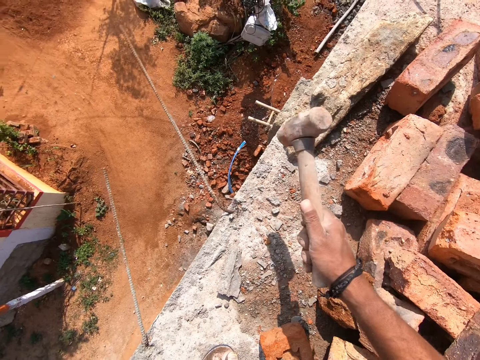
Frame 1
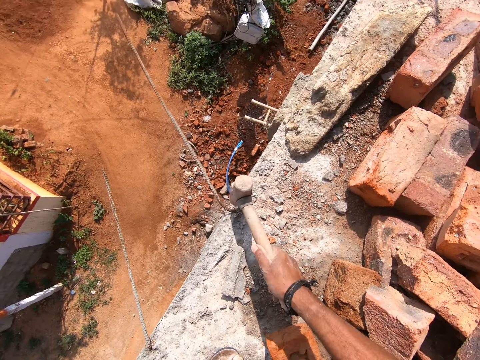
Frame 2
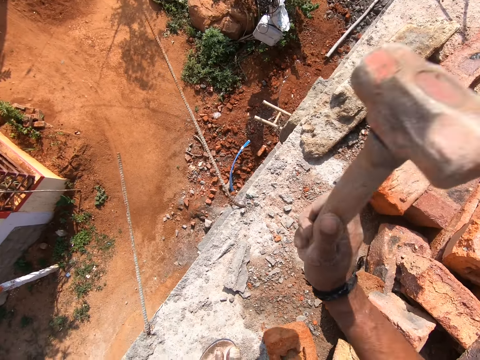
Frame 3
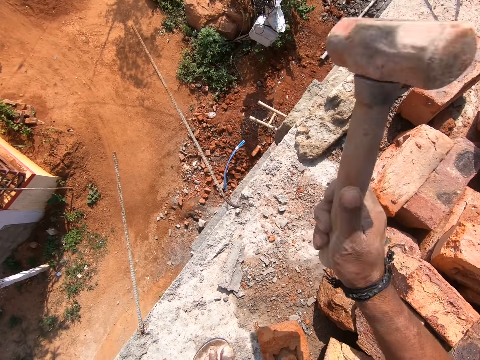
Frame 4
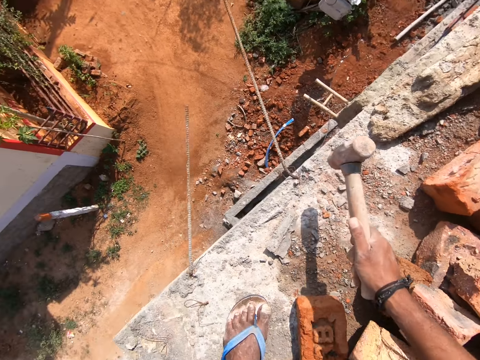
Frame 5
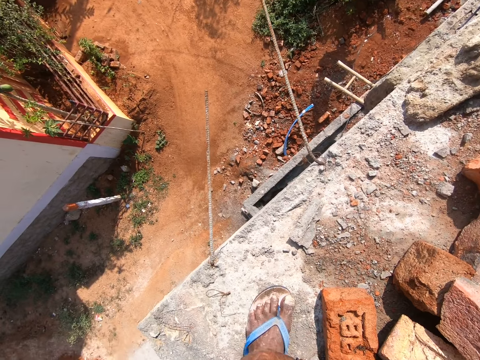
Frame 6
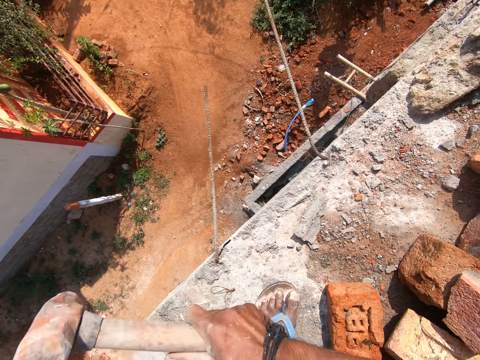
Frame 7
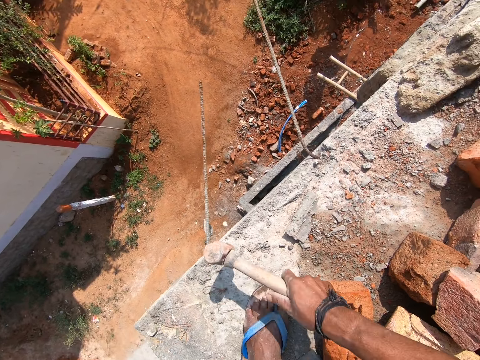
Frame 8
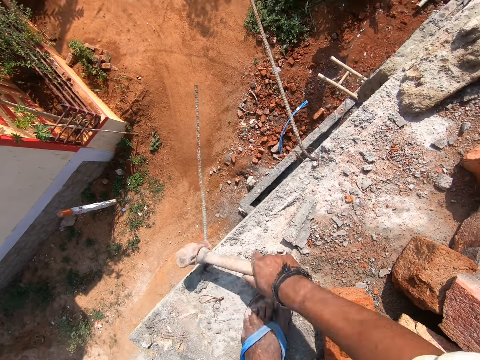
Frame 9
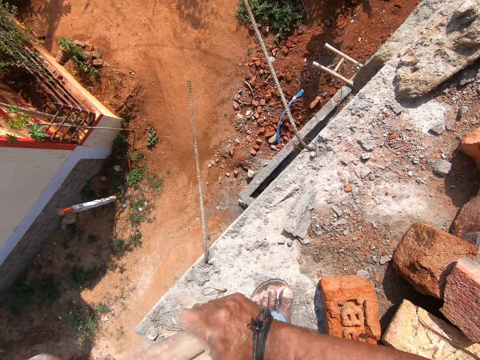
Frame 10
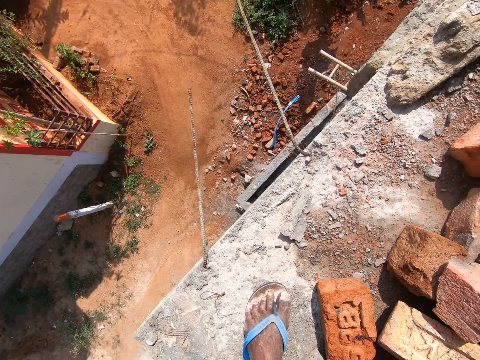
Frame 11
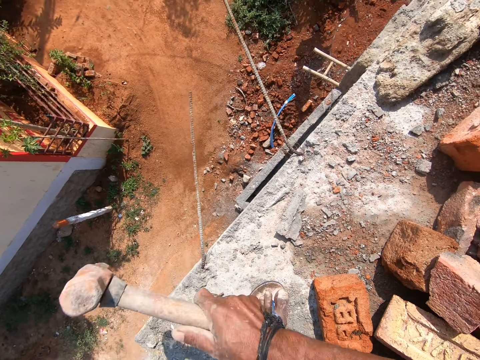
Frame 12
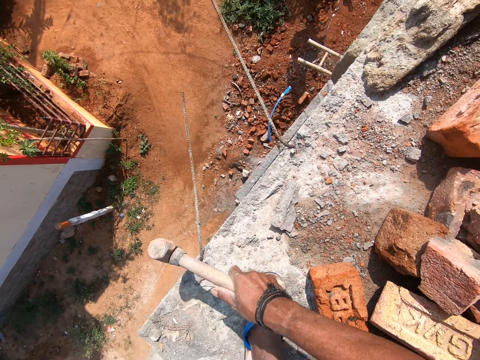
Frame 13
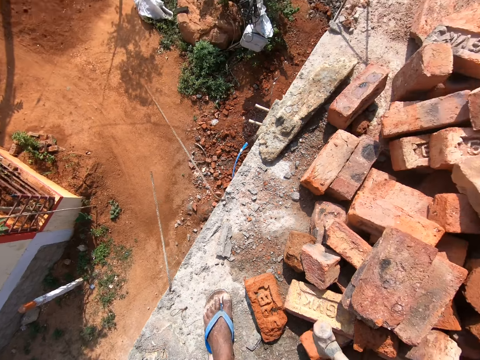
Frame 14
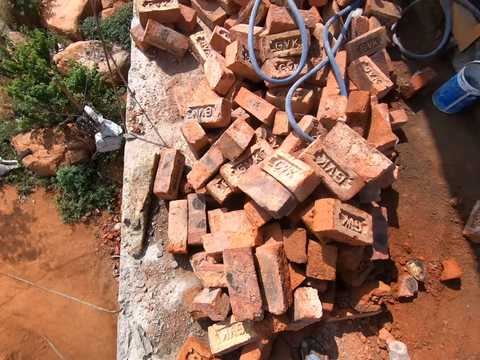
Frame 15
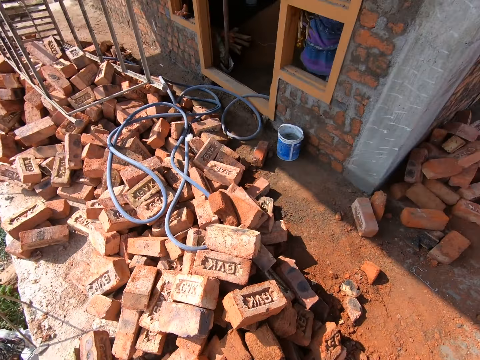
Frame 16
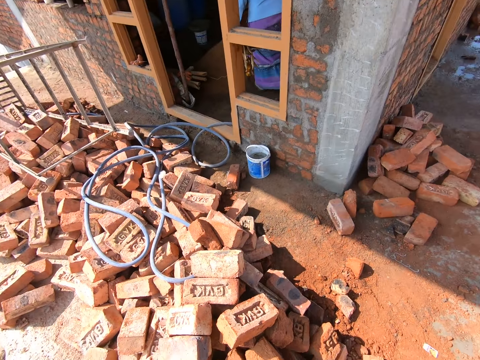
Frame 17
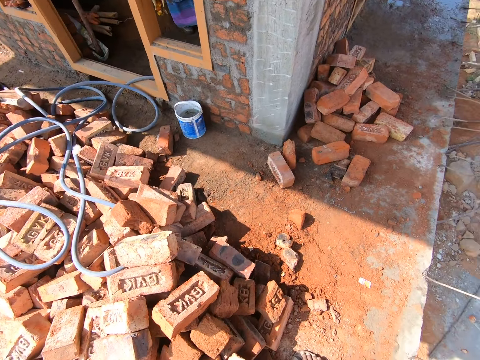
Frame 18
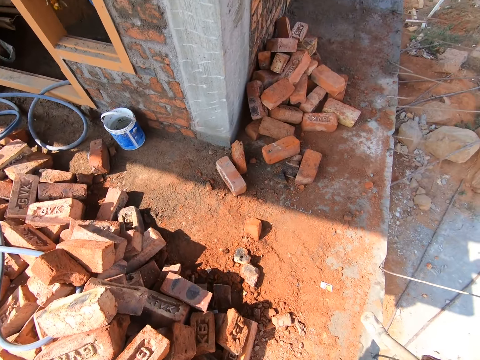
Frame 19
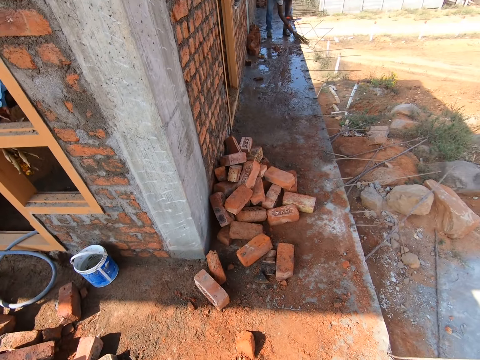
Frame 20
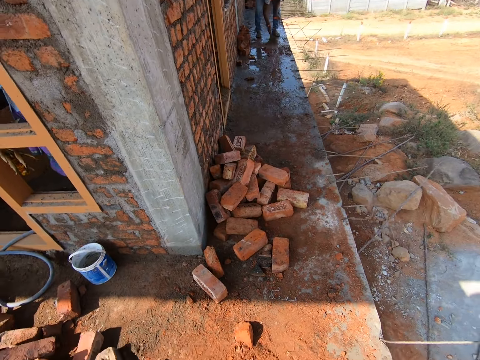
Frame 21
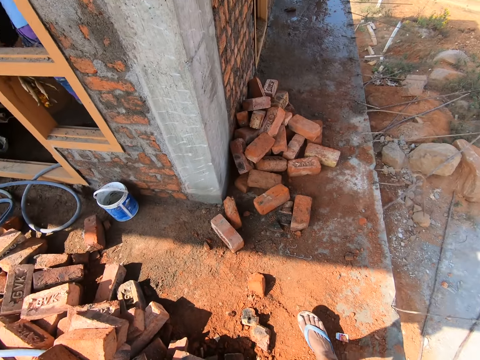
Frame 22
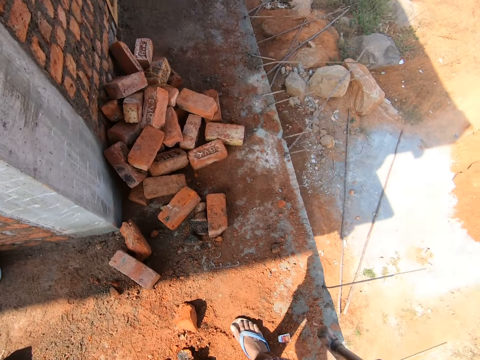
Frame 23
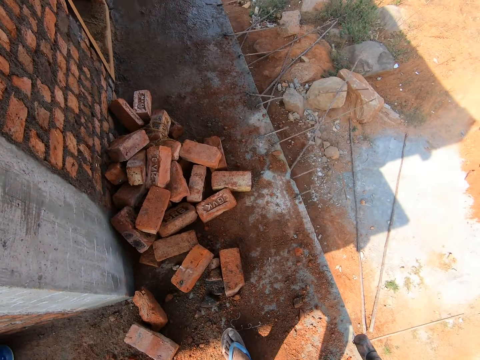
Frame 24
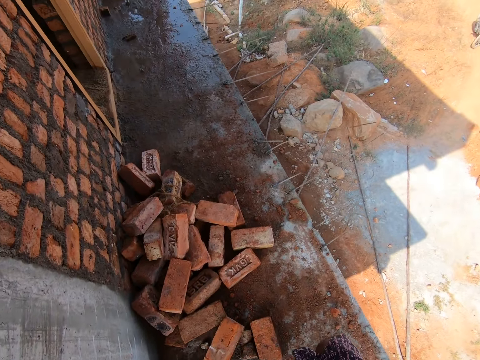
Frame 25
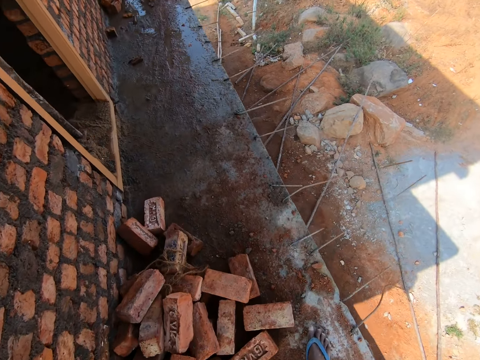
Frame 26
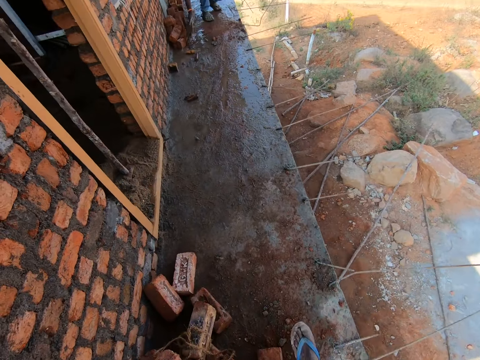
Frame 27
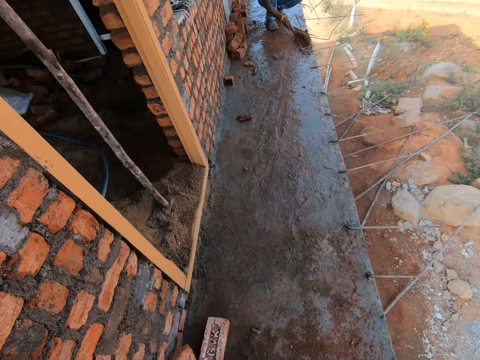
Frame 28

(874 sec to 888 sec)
The camera wearer walks on the rooftop.

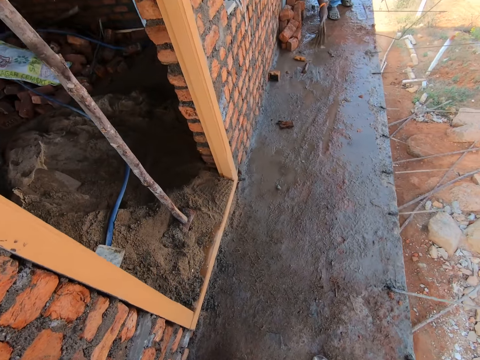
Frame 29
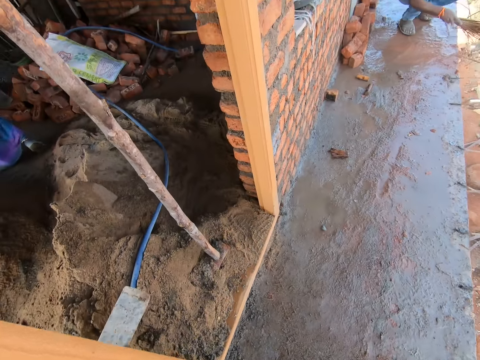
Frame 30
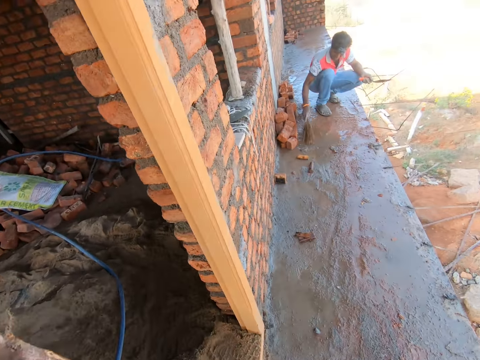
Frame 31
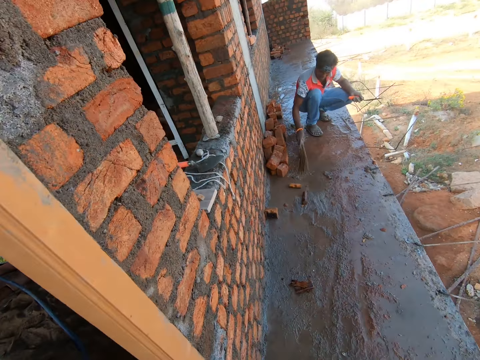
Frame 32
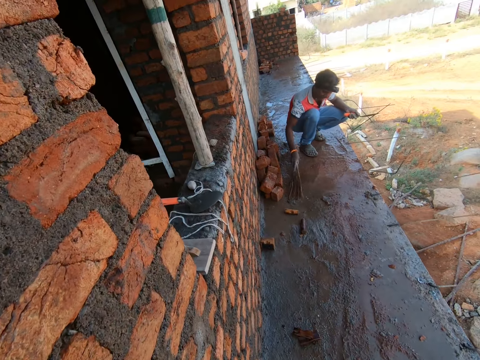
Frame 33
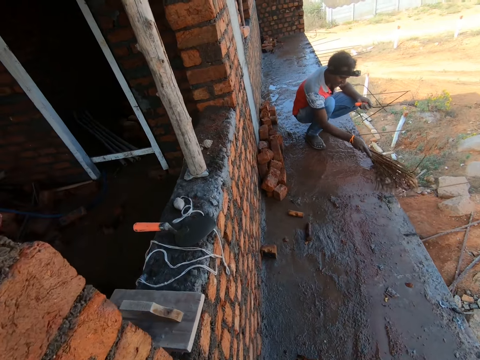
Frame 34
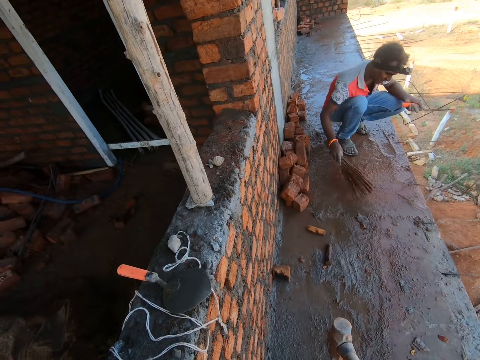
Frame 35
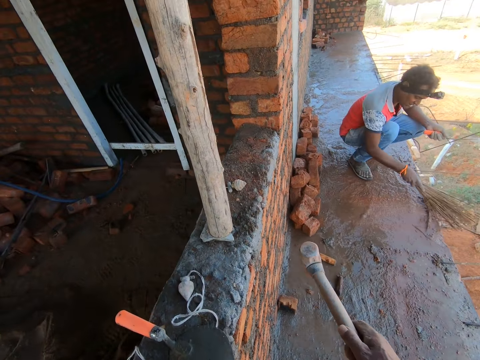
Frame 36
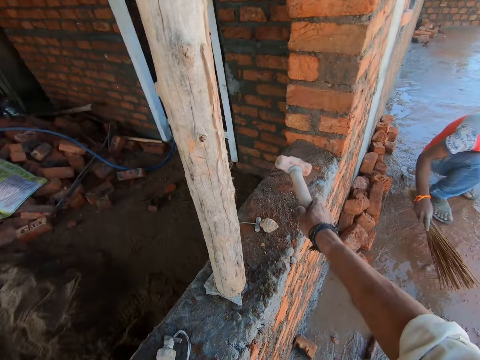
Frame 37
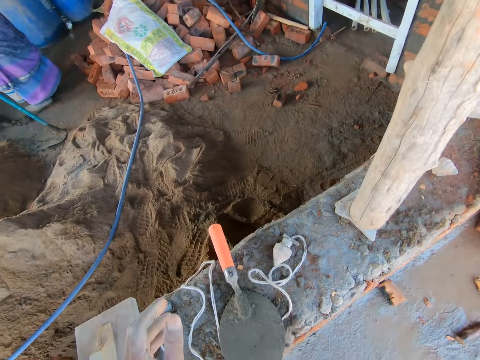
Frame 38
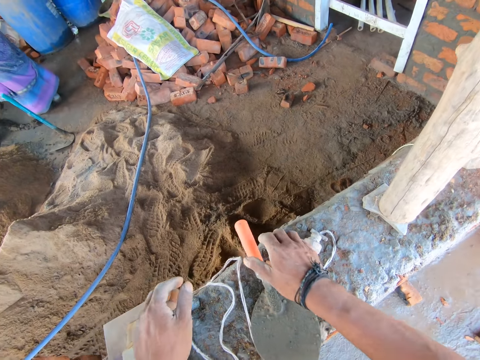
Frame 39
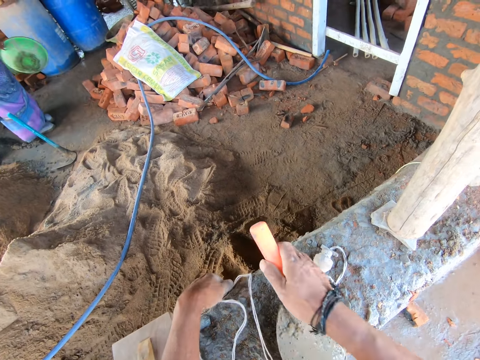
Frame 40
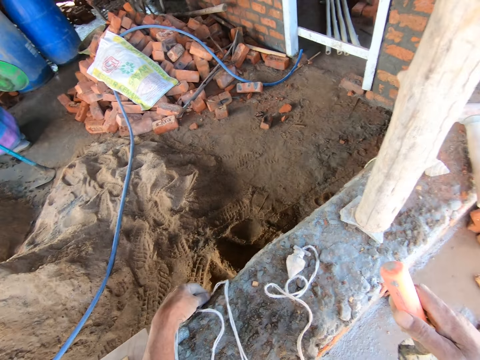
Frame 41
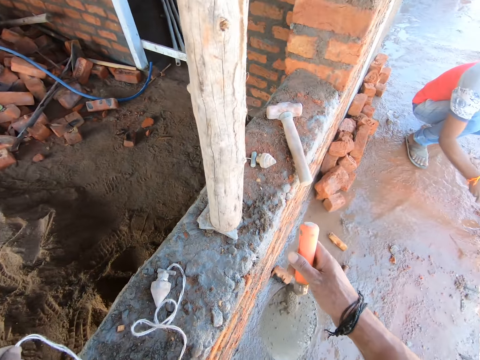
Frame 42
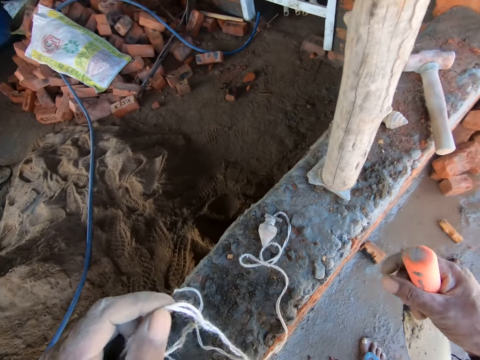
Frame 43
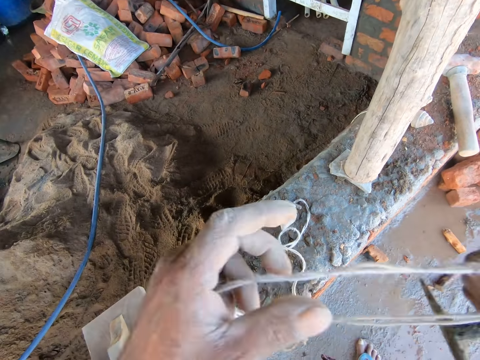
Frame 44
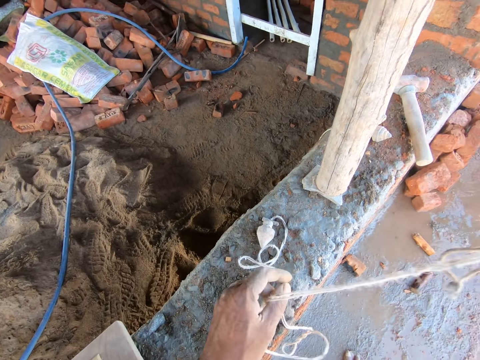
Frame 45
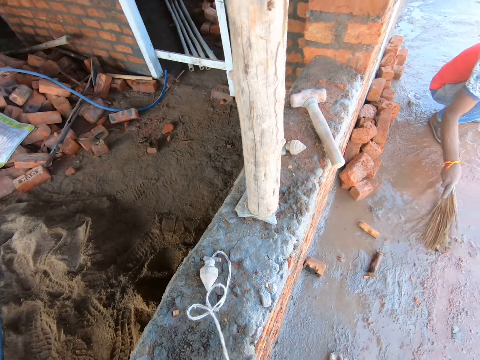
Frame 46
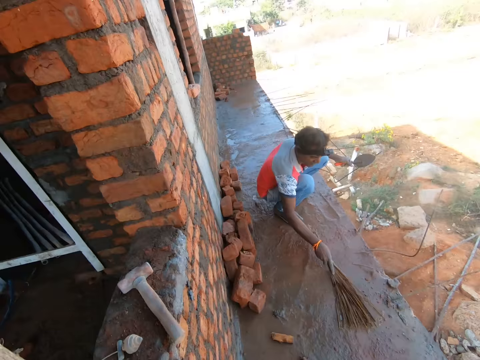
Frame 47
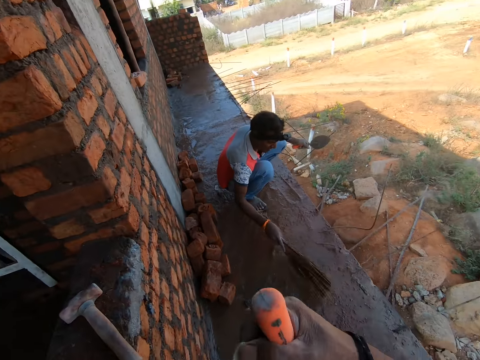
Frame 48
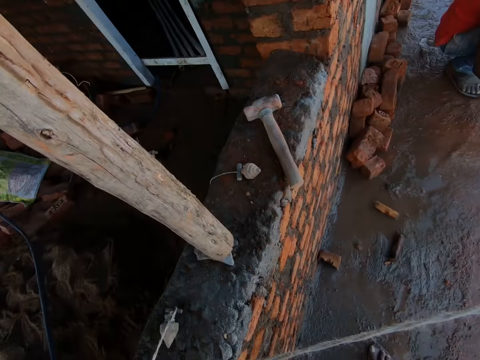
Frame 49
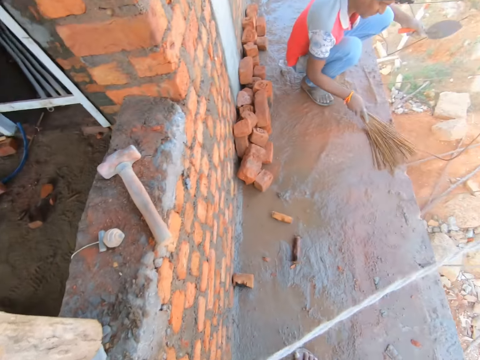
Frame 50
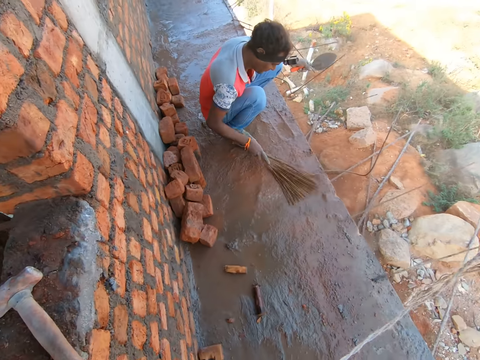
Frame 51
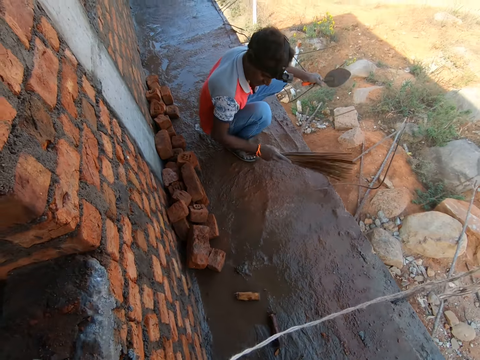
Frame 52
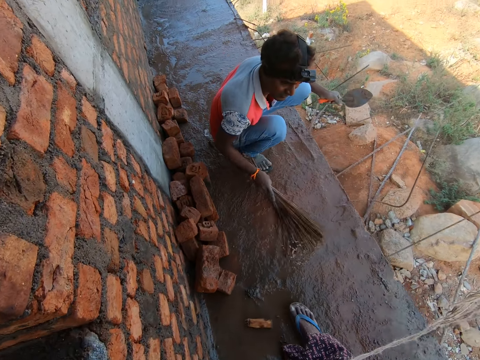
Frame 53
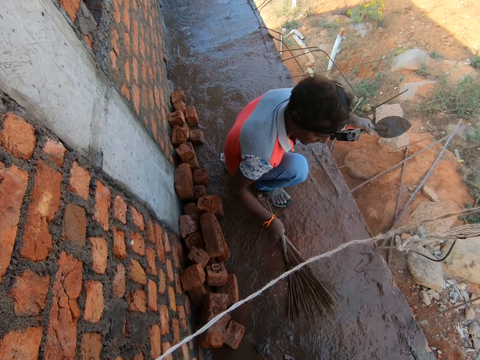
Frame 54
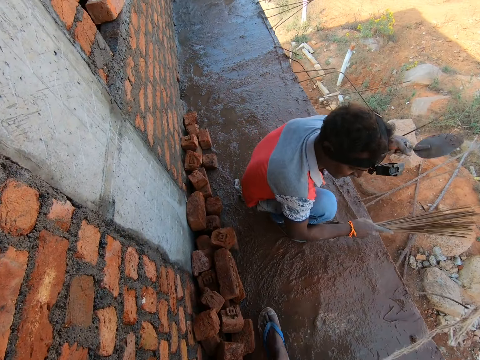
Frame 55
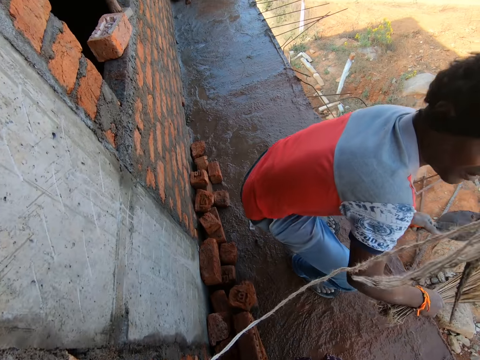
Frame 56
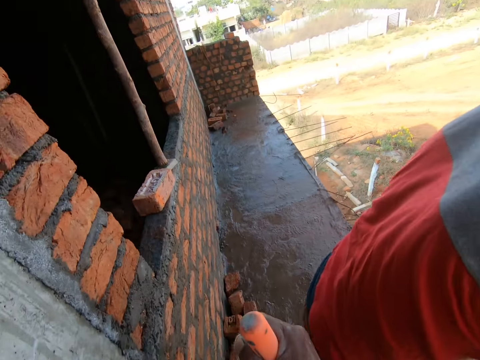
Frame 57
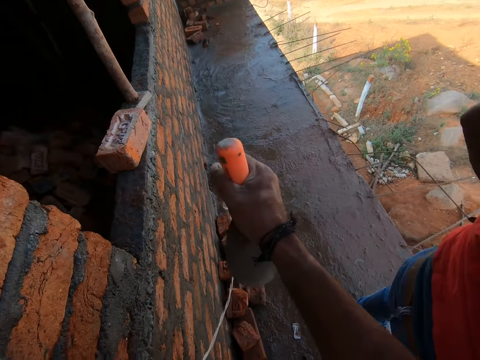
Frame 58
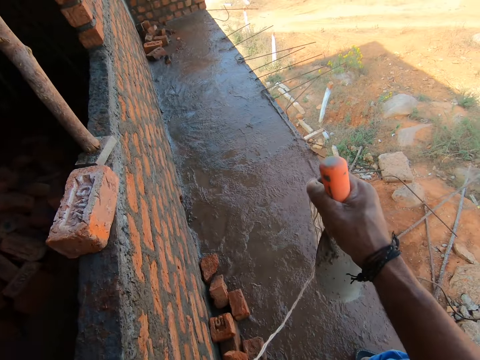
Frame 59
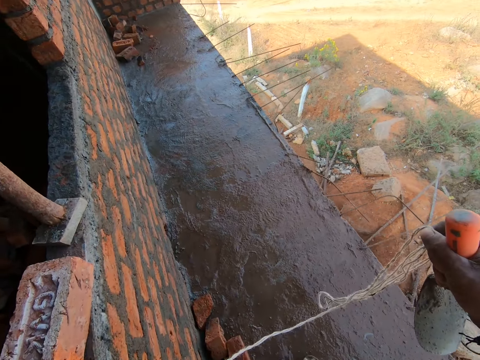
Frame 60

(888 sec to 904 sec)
A person sweeps with a broom. The camera wearer puts the crack hammer on the window. They pick up a trowel on the window, pick up the plumb bob on the window, and stretch the plumb bob. They walk on the rooftop.
